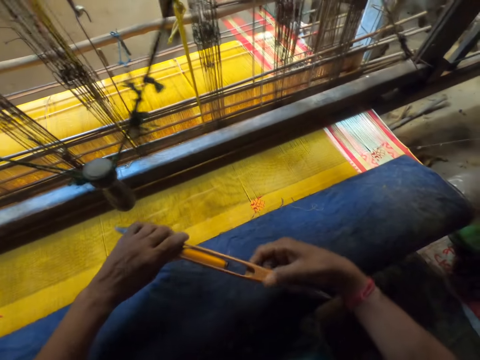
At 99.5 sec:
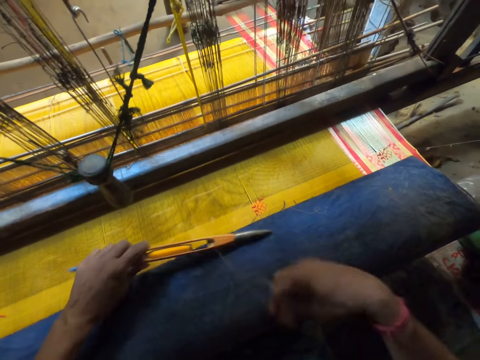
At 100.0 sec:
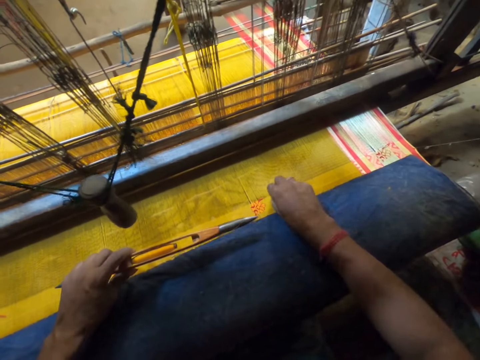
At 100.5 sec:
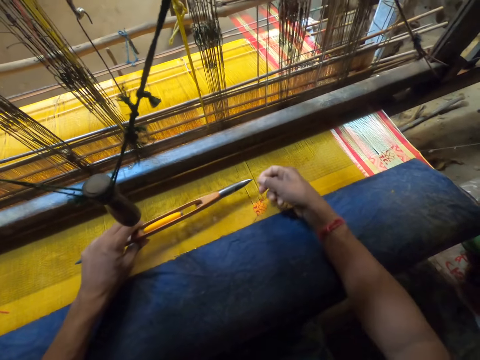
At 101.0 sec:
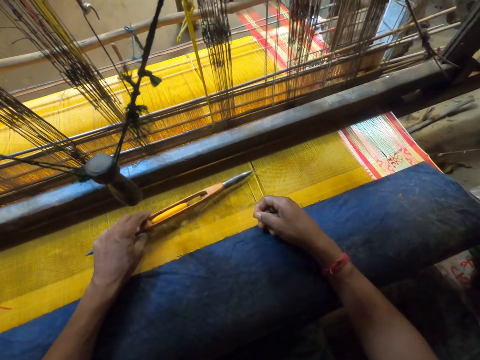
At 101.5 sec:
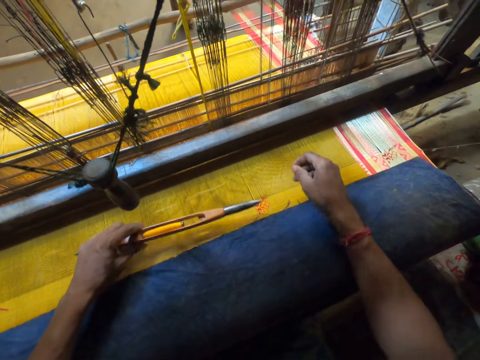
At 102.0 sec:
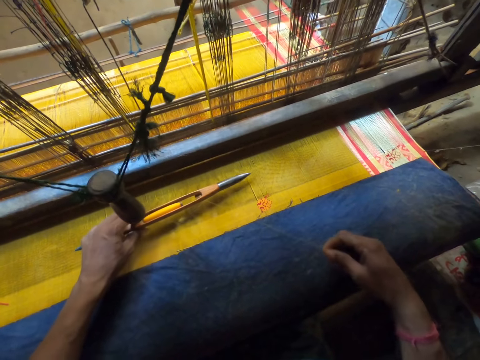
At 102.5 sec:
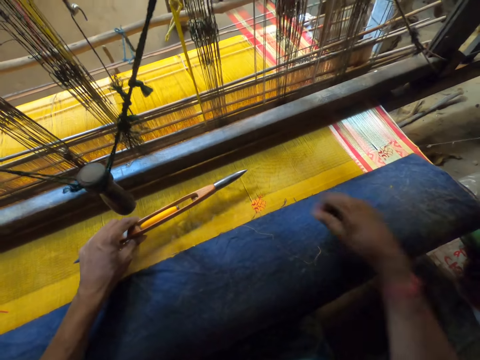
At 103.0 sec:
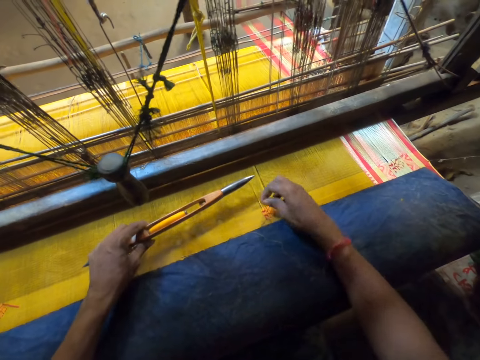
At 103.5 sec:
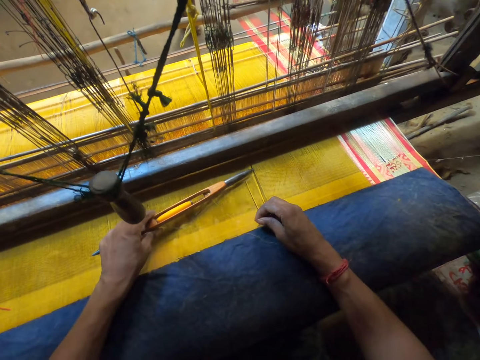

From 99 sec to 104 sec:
The camera wearer picks up the weaving shuttle with his right hand. He passes the weaving shuttle in his right hand to his left hand. He picks a thread on the warp with his right hand.

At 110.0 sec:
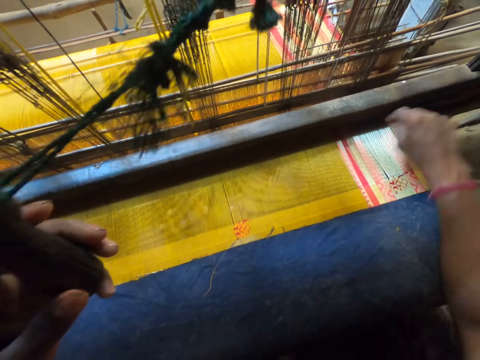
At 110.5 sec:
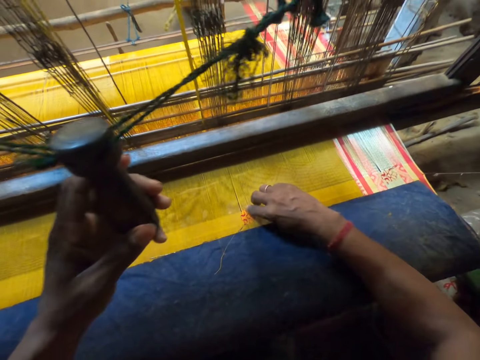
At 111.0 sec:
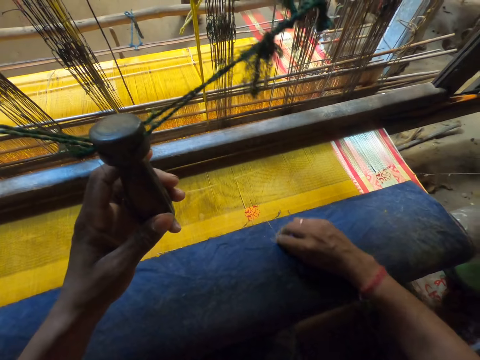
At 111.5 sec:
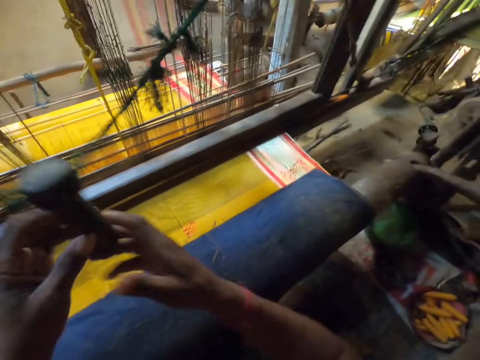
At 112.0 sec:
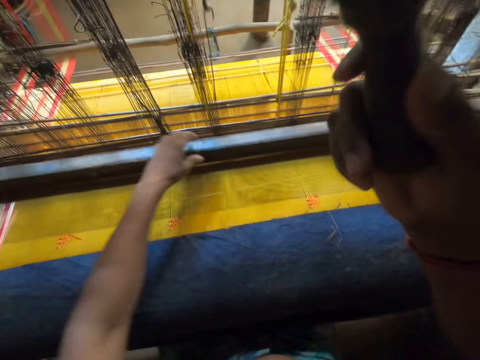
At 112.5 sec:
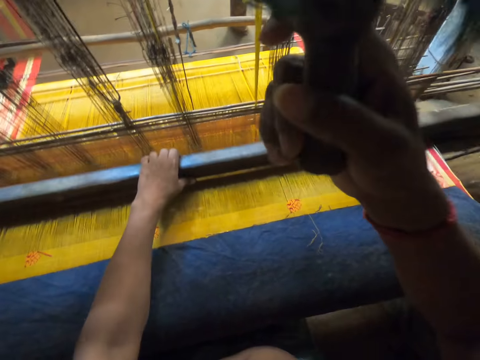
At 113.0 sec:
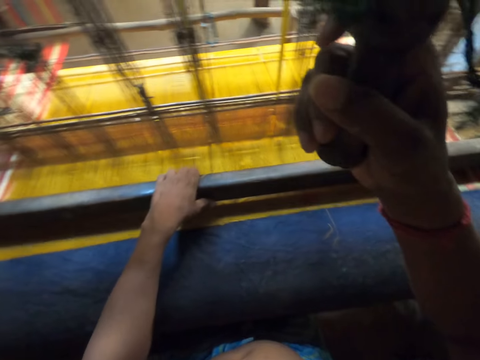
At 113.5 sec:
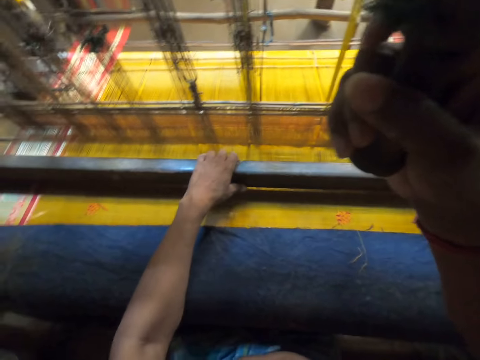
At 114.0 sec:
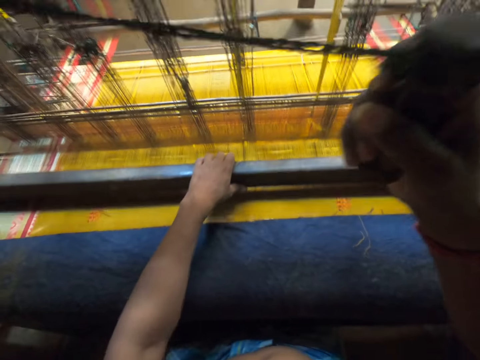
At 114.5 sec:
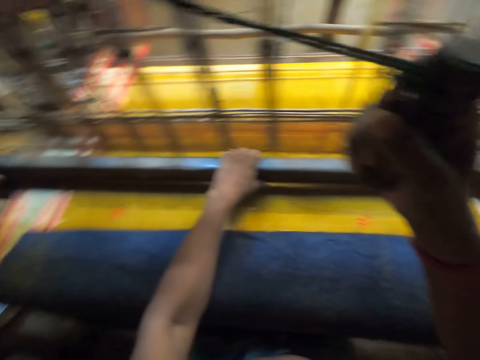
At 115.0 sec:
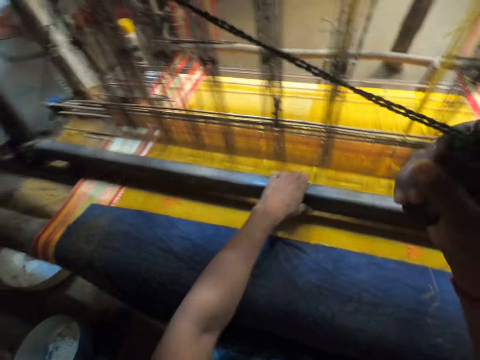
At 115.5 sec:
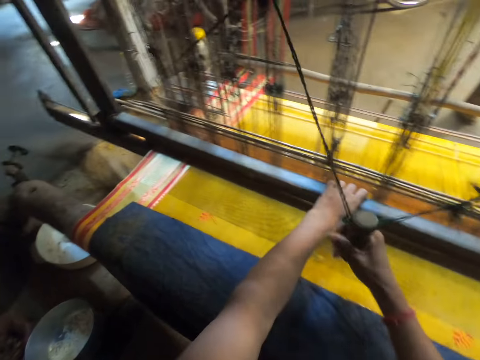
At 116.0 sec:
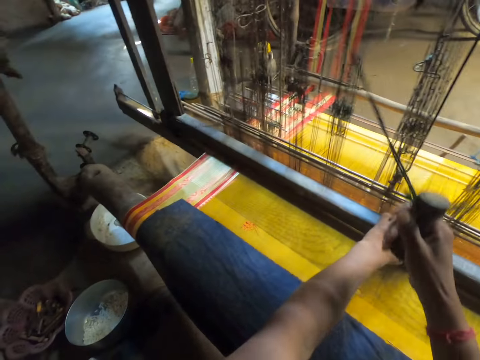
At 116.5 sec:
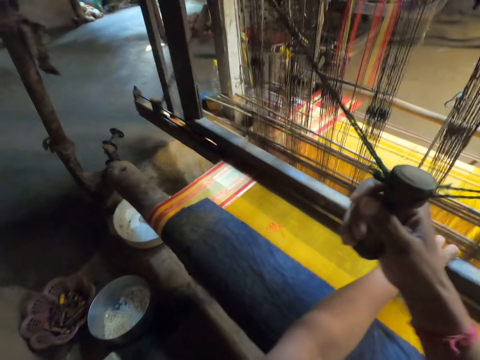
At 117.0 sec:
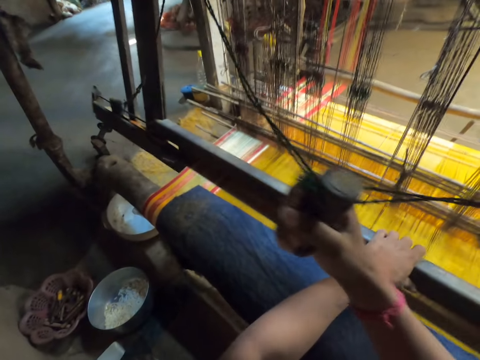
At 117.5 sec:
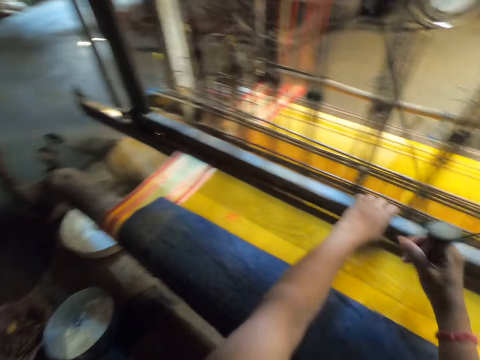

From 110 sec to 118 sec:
The camera wearer holds a thread. He moves the thread on the fabric with his right hand. He grabs the pull cord of the loom with his right hand. He swings the rope. He grabs the loom batten with his left hand. He weaves the fabric with the loom with both hands. He drags the knitting rod on the fabric.

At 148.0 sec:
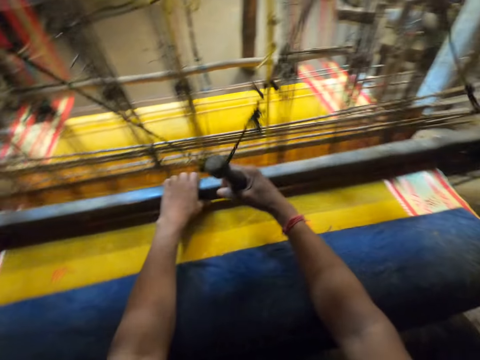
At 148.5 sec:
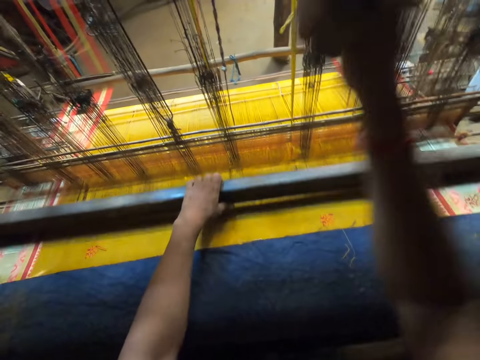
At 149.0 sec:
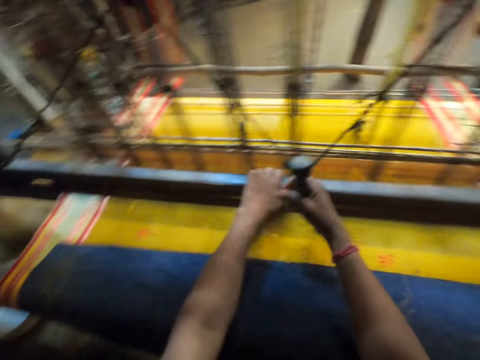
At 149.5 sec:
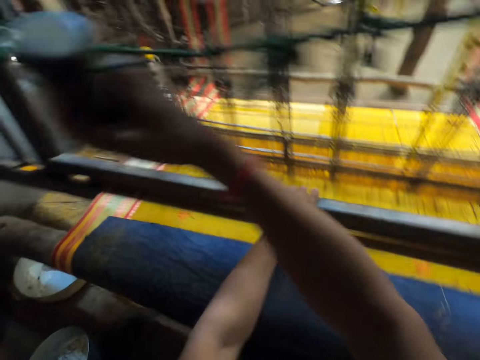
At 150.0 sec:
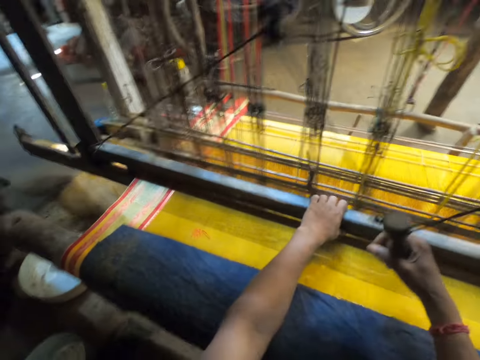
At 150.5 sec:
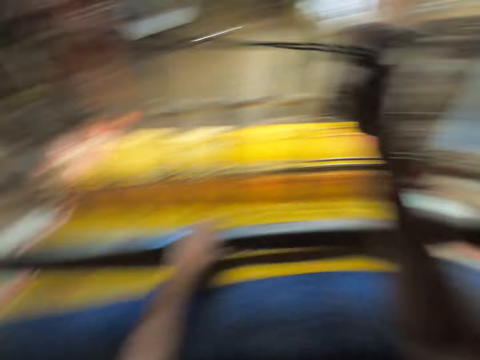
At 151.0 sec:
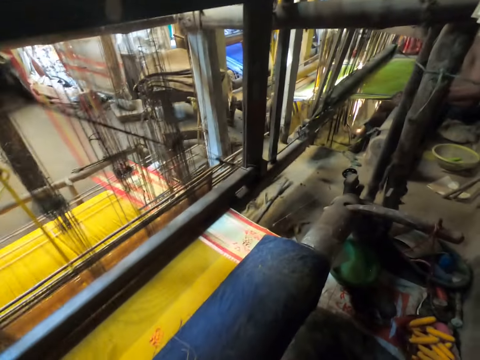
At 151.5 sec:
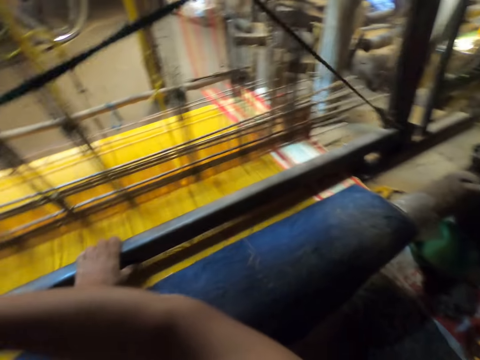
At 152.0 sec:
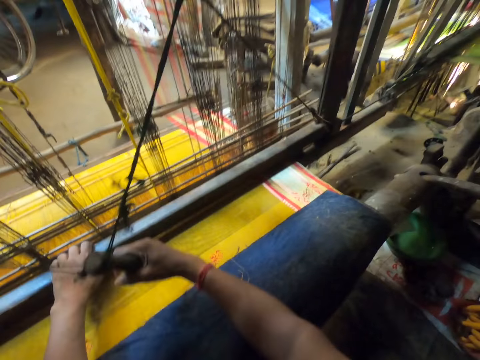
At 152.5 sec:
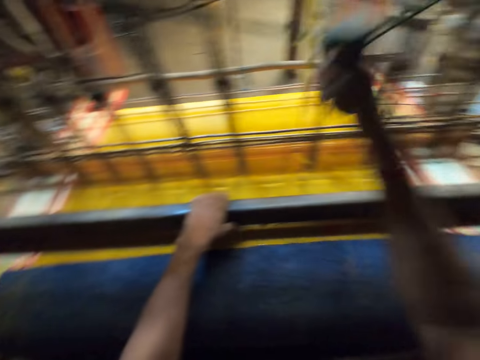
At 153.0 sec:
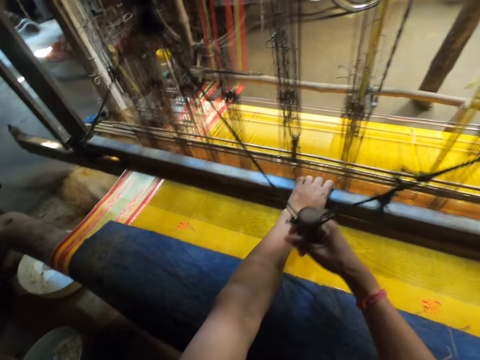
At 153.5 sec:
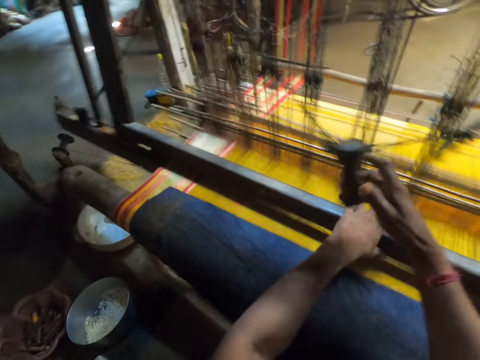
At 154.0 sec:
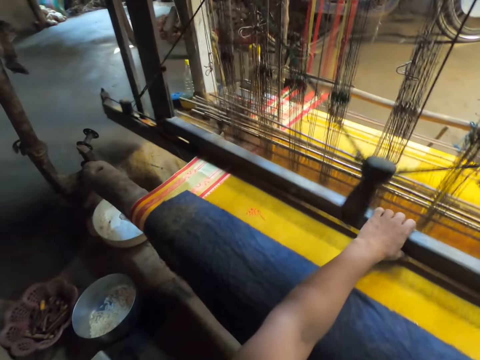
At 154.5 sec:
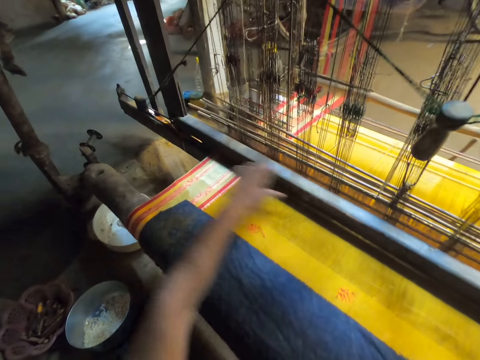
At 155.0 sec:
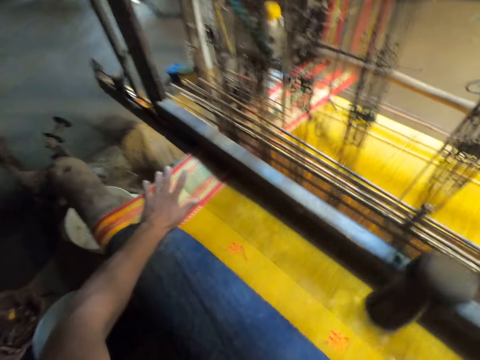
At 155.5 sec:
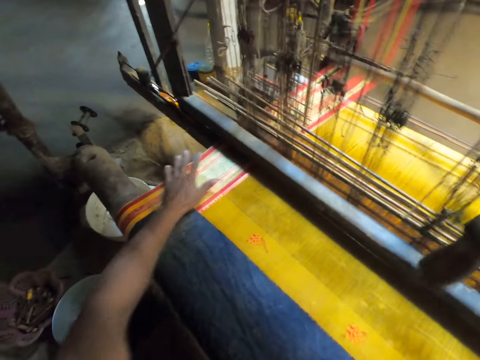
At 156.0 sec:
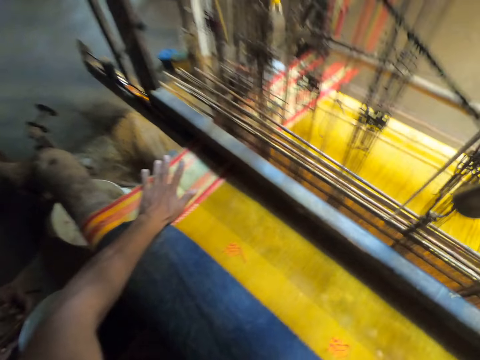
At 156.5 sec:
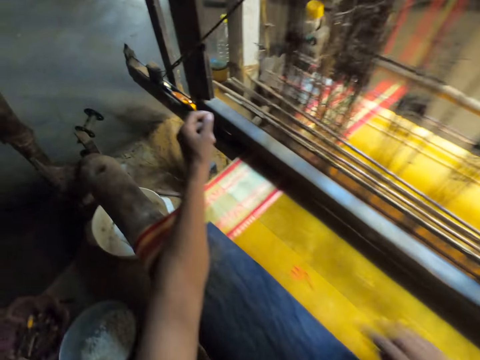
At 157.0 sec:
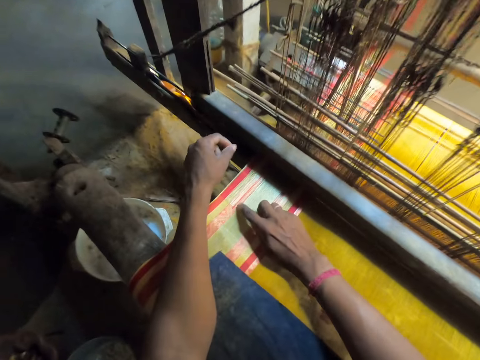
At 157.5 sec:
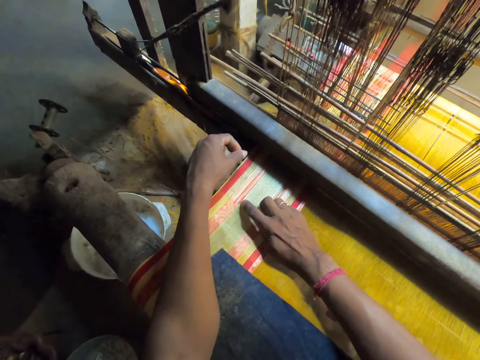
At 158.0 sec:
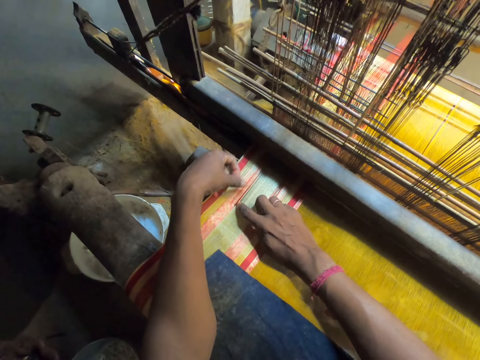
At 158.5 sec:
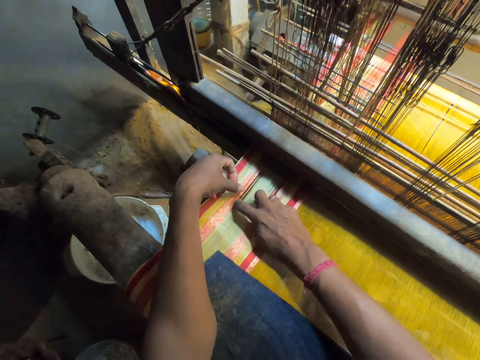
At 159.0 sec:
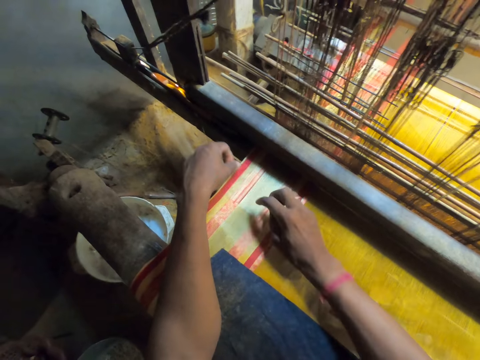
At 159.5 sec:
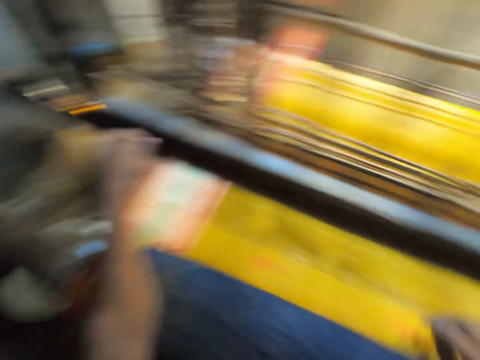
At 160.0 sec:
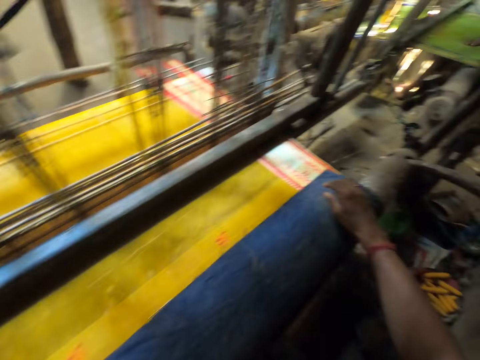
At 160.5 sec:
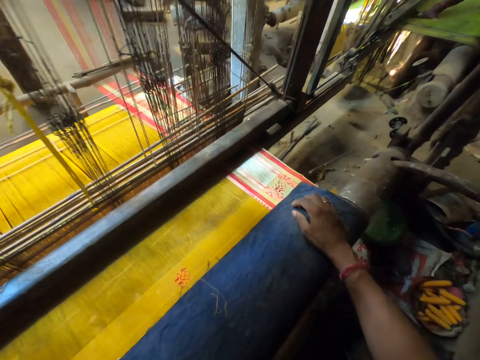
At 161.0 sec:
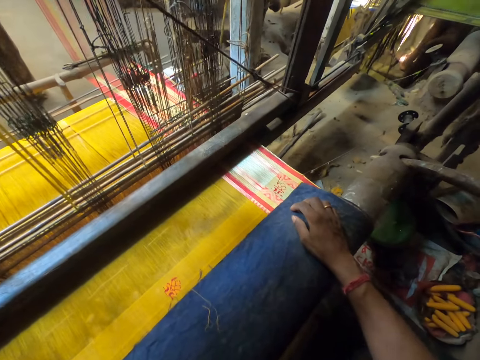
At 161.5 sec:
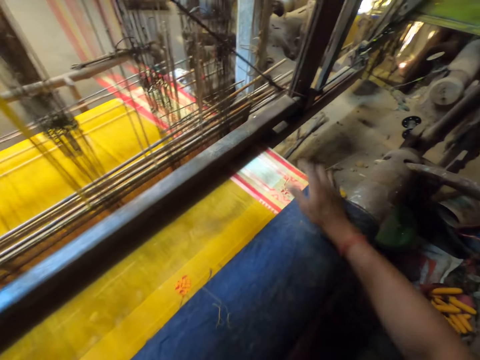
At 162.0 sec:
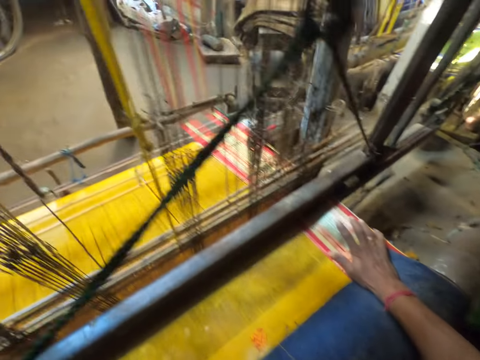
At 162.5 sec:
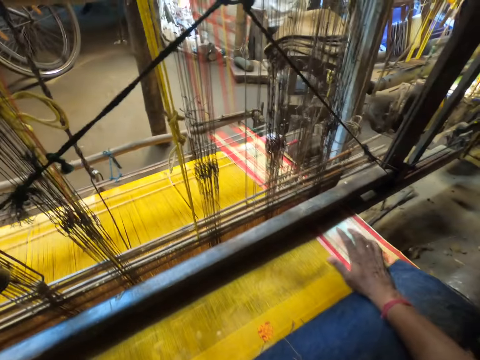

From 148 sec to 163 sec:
The camera wearer converses with a woman. The camera wearer holds the fabric. He touches the fabric with his left hand. He touches the warp with his right hand.
